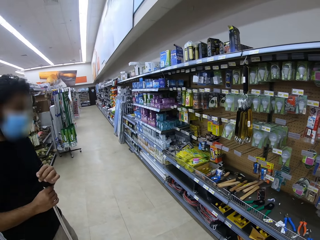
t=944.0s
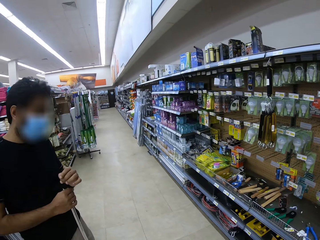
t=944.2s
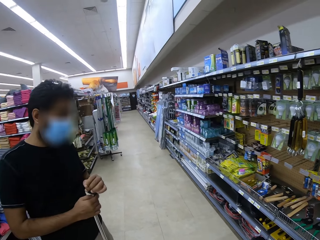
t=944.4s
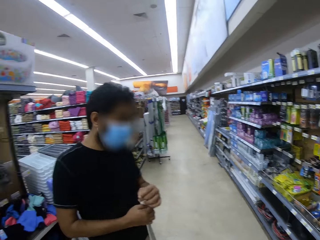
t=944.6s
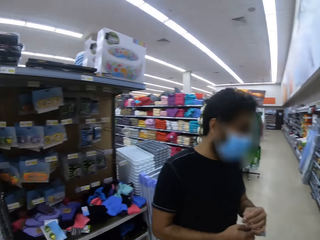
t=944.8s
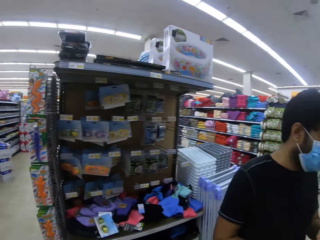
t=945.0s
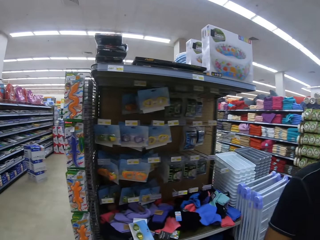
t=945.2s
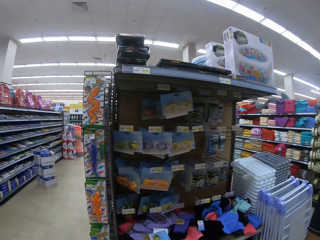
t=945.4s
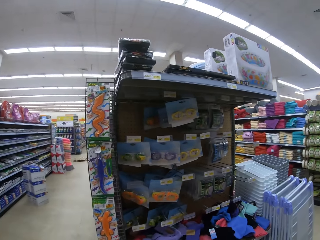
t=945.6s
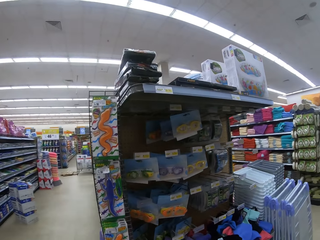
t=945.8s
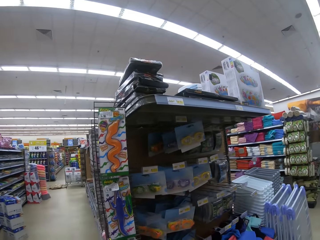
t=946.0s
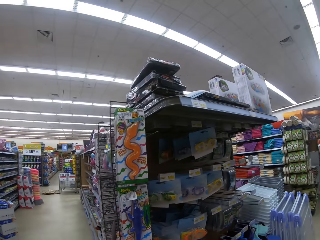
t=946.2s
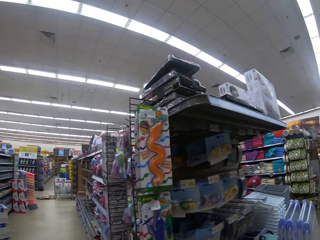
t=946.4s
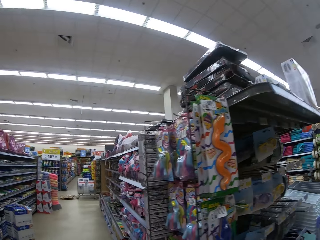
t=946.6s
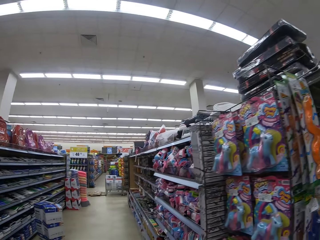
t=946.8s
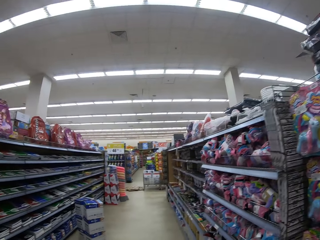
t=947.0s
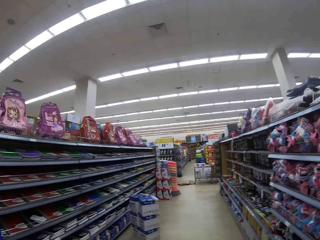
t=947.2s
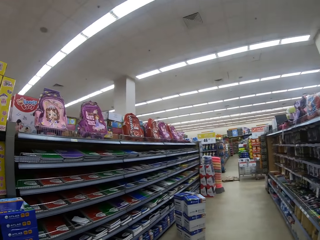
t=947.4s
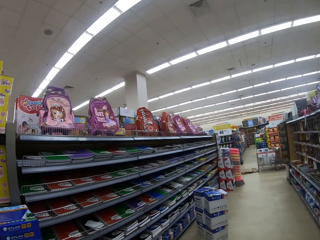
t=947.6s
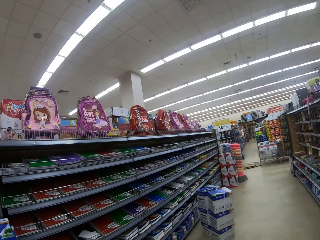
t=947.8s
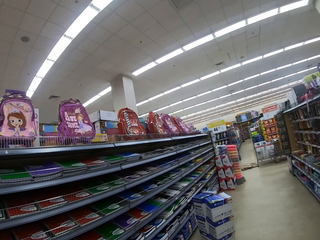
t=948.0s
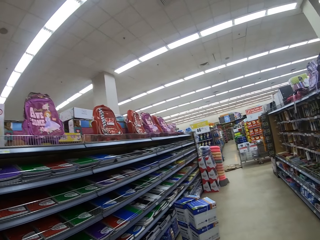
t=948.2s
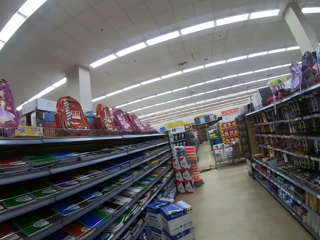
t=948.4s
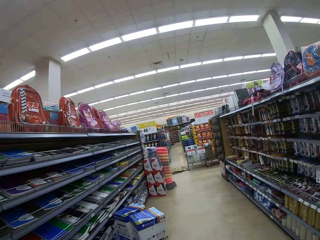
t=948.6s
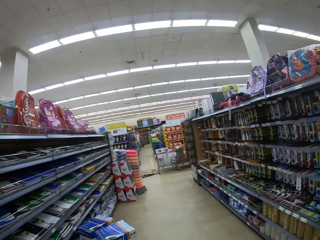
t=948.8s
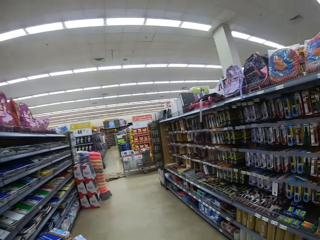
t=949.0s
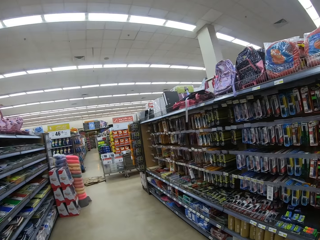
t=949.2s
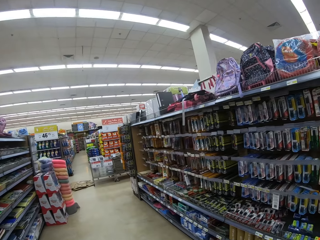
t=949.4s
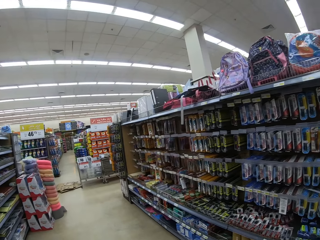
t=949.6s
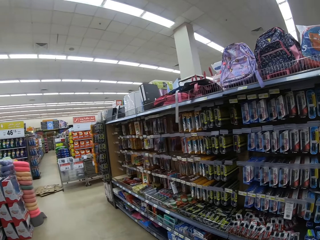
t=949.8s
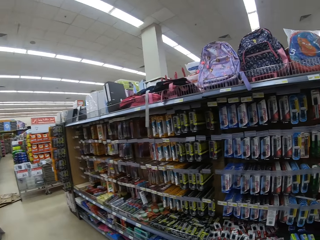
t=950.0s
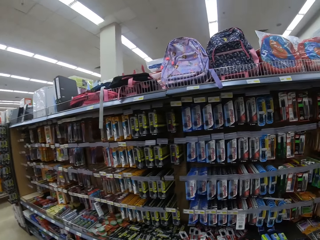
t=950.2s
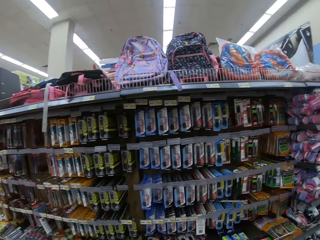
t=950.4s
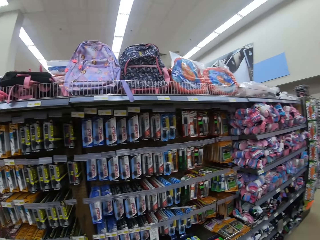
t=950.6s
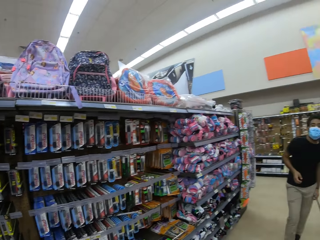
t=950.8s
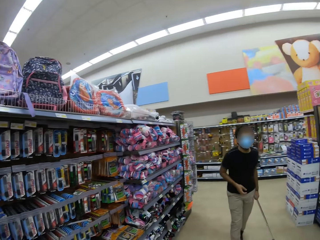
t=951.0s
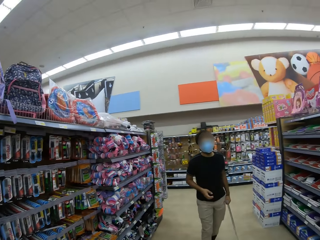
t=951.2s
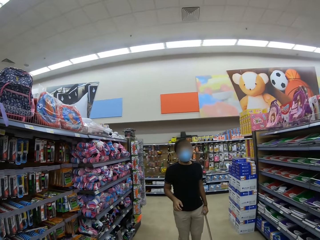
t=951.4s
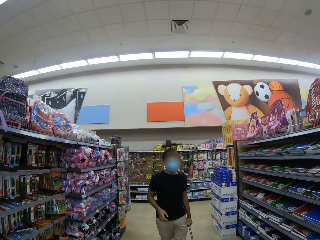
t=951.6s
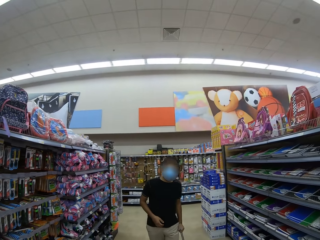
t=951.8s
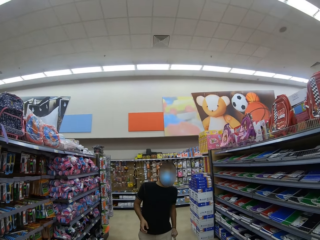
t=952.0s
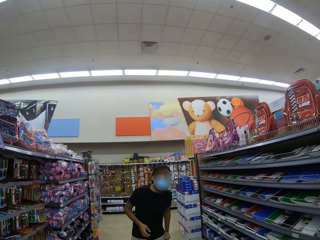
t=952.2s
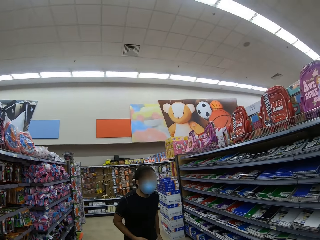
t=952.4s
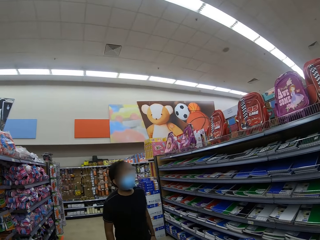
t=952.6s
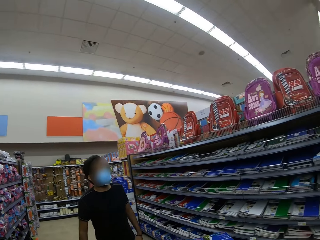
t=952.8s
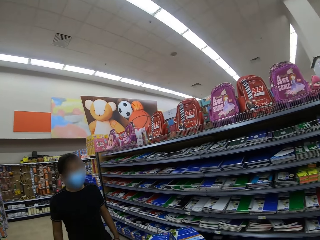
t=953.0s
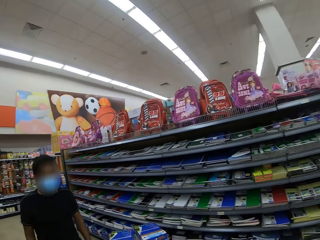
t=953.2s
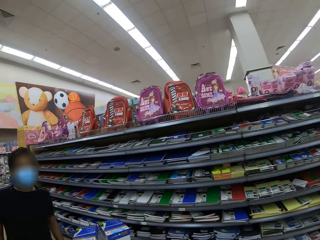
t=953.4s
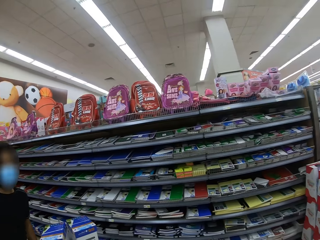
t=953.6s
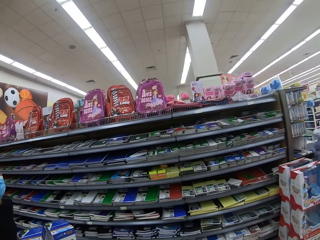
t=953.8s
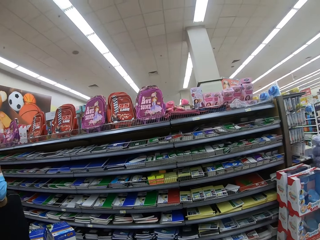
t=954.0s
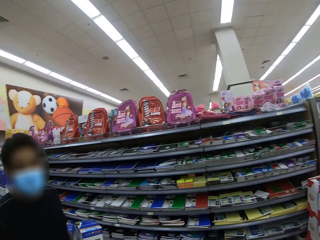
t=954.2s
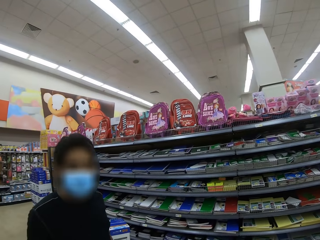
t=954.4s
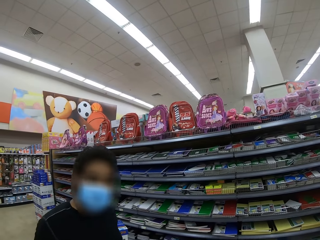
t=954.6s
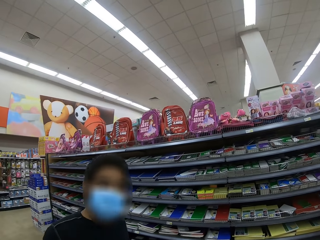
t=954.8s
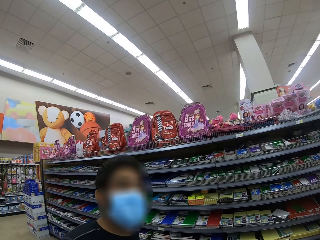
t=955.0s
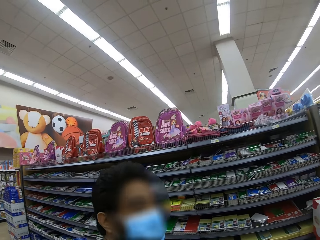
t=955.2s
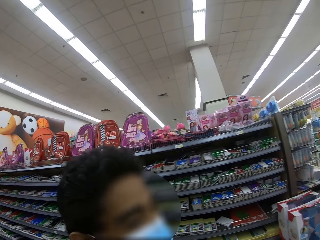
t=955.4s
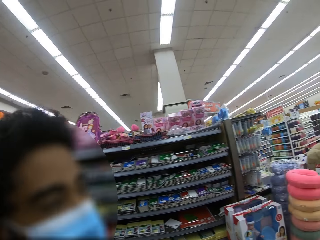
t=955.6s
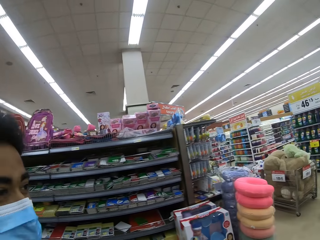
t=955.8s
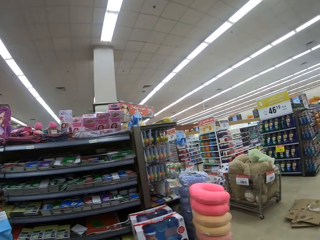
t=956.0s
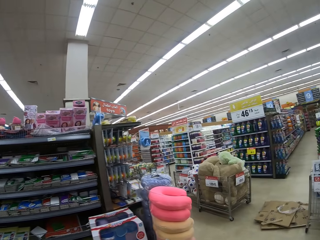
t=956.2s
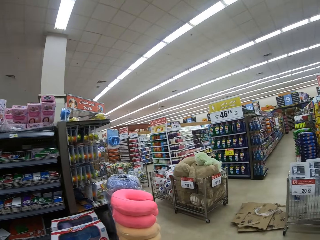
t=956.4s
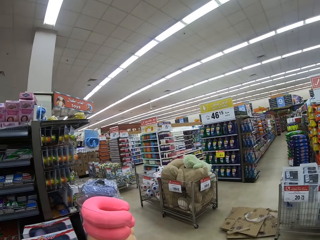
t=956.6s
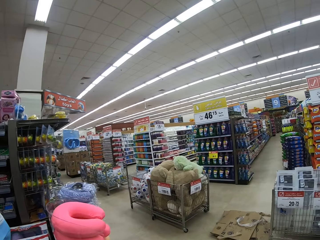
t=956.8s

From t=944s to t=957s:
The camera wearer looks at a man. They look around. They walk around. They walk around again. They turn around. The man walks towards the camera wearer. The camera wearer looks around.

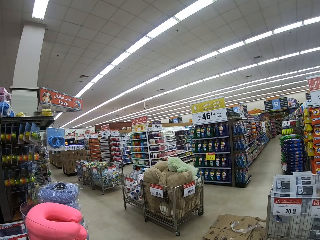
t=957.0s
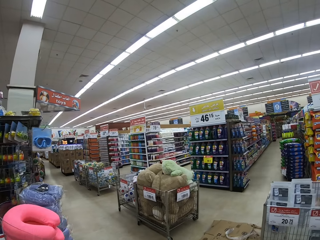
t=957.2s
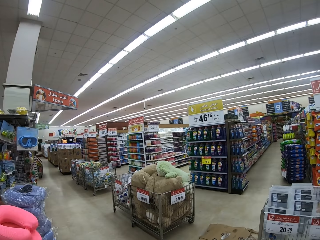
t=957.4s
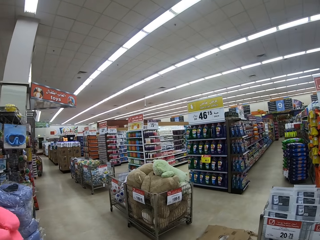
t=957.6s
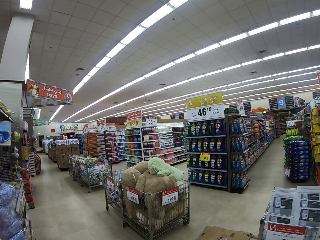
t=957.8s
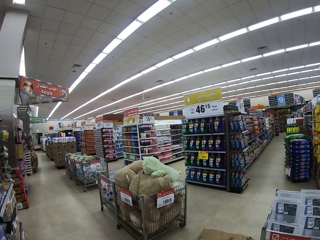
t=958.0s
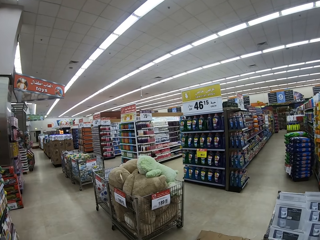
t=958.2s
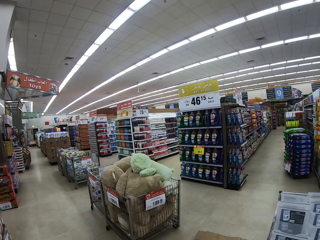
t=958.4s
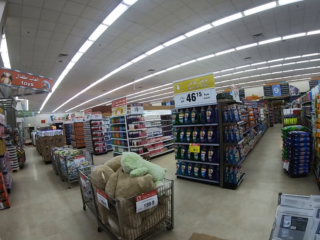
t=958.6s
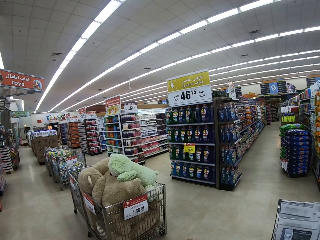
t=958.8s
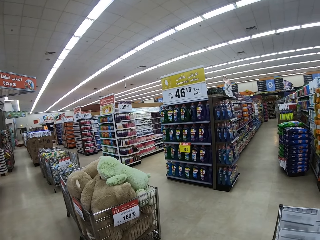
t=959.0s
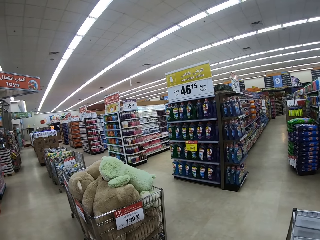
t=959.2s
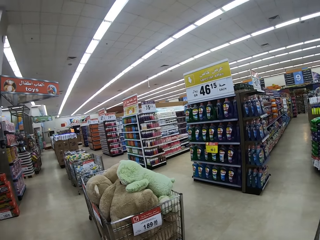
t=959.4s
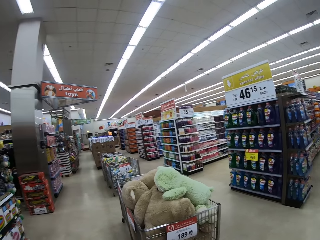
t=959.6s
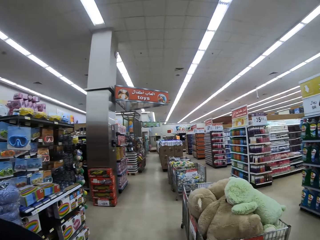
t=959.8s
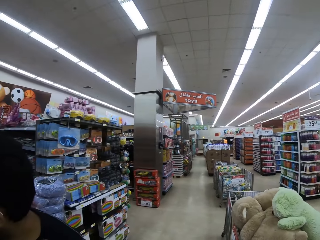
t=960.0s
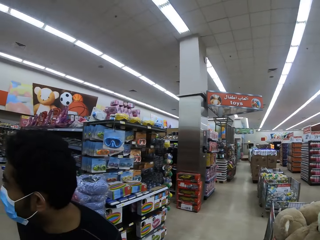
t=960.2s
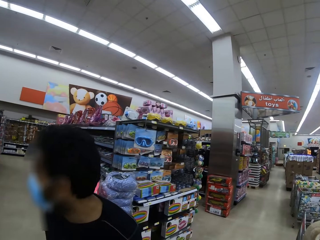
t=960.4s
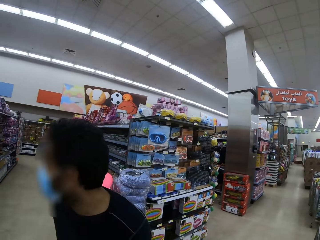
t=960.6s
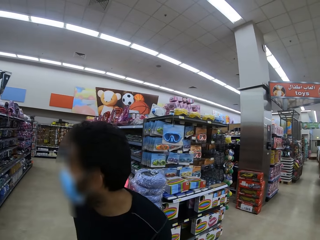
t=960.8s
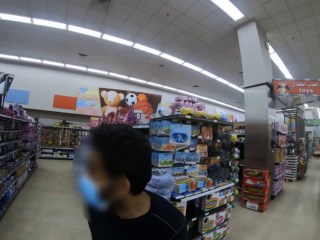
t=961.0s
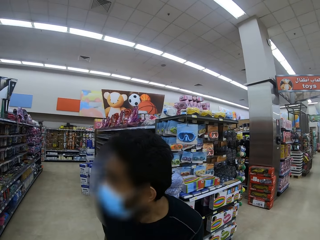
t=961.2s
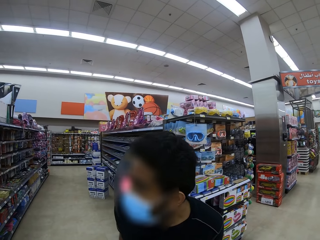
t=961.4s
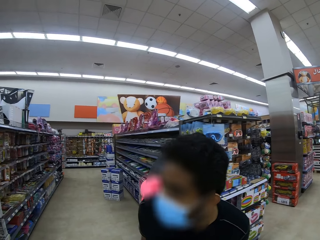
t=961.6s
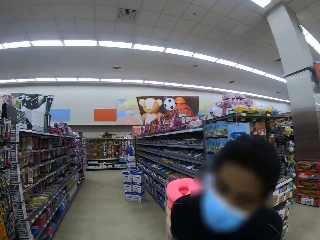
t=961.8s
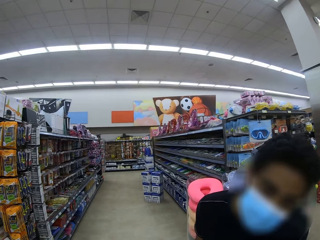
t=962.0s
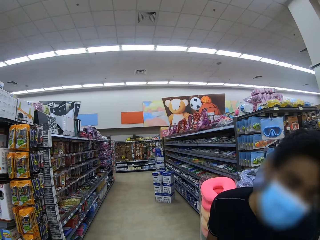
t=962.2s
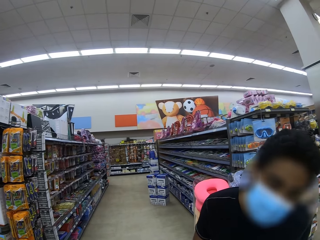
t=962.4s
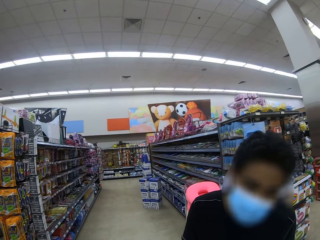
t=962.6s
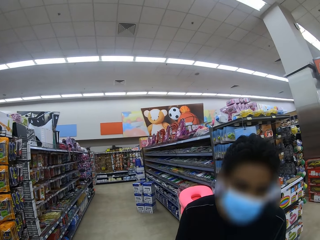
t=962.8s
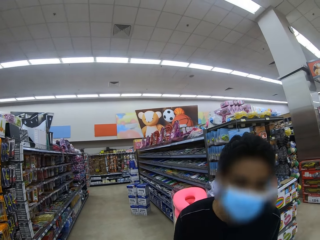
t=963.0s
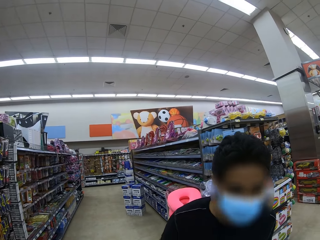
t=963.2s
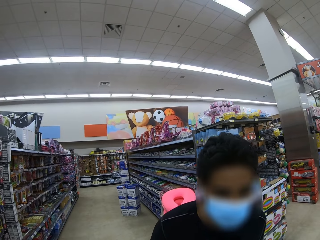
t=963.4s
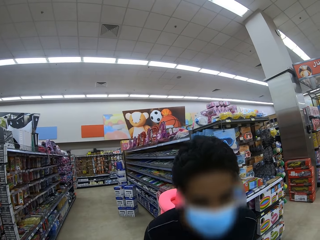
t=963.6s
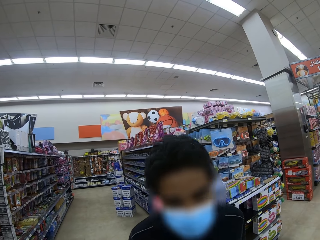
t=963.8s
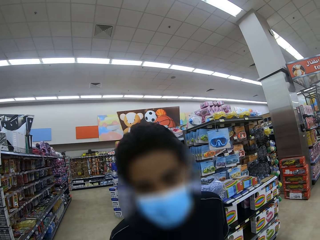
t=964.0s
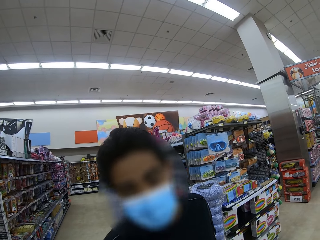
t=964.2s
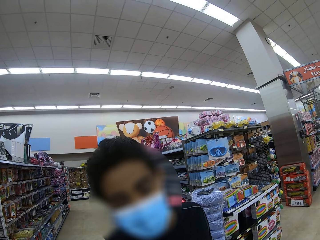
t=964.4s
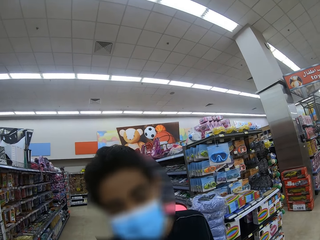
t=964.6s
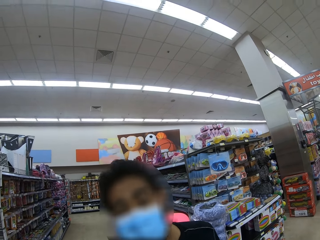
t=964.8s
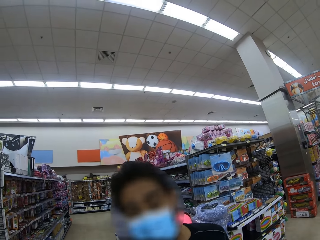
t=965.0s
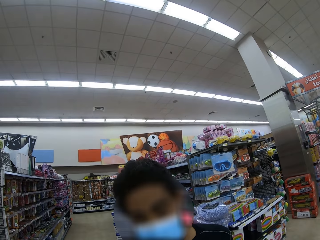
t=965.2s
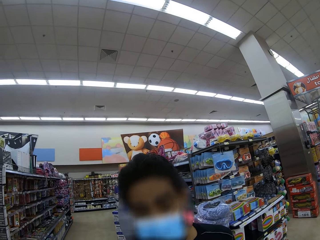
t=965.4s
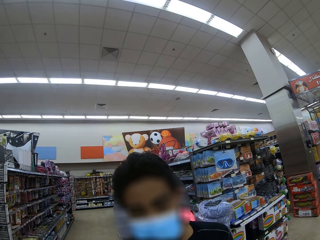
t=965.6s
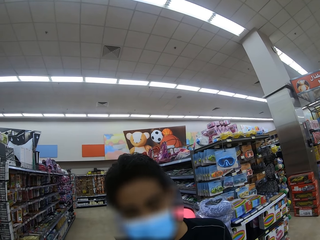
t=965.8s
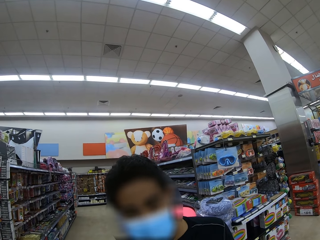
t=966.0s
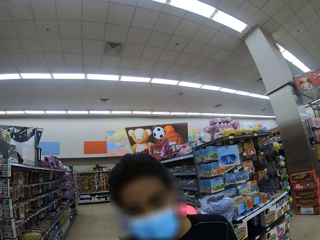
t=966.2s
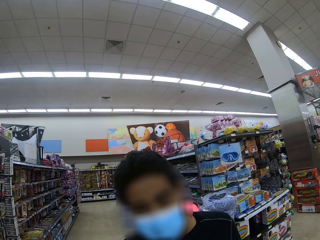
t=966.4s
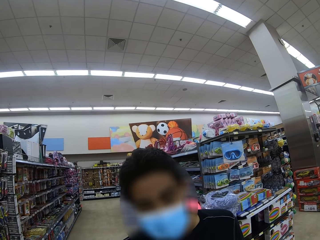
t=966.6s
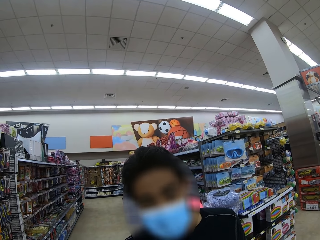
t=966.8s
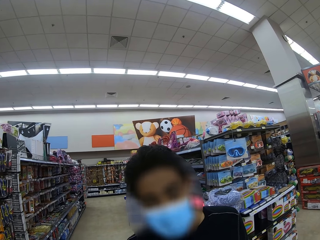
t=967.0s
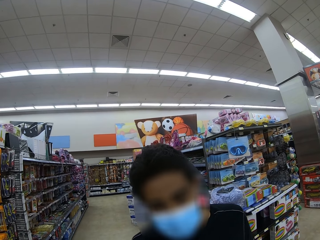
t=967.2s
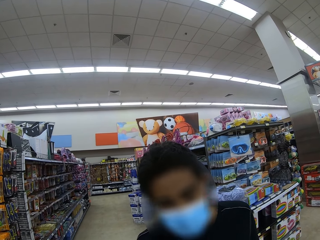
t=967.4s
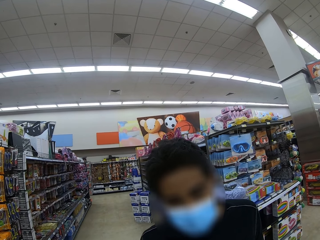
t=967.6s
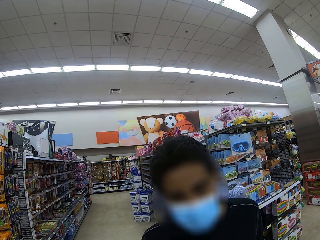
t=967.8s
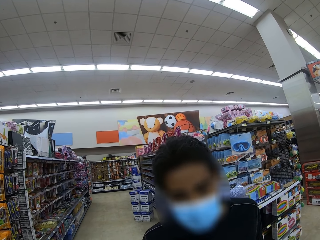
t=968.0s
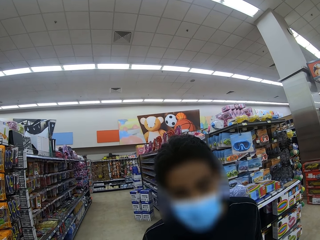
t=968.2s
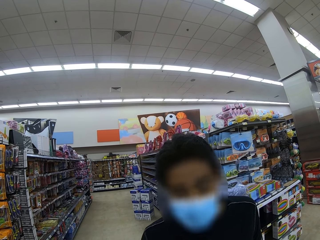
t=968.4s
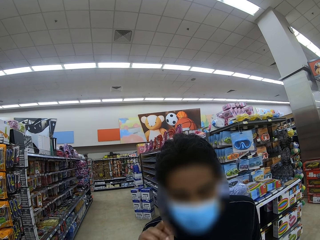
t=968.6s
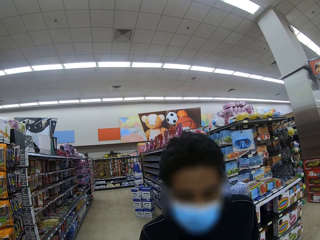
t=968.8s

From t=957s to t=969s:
A man walks around. The camera wearer walks around. They look at the man. The man looks around and nods his head.
